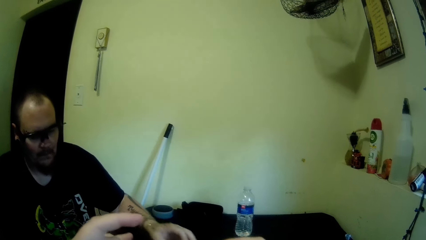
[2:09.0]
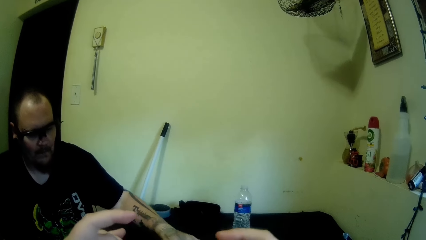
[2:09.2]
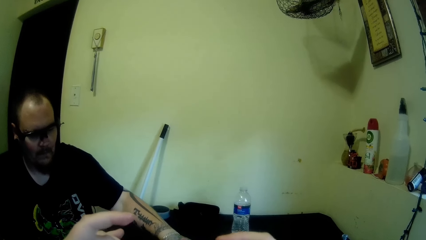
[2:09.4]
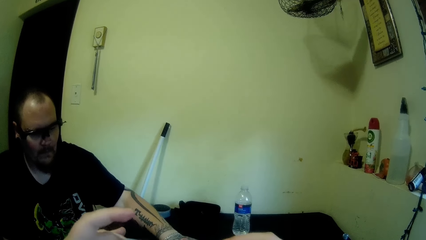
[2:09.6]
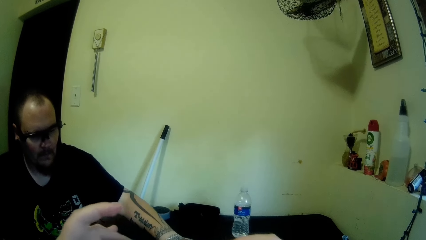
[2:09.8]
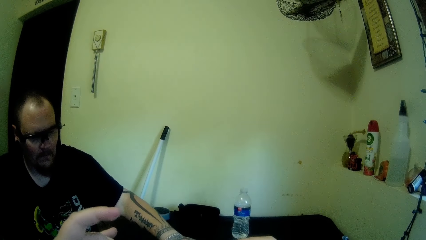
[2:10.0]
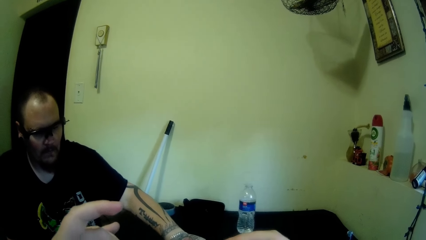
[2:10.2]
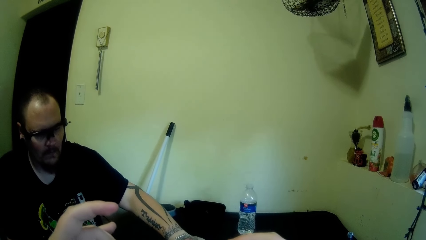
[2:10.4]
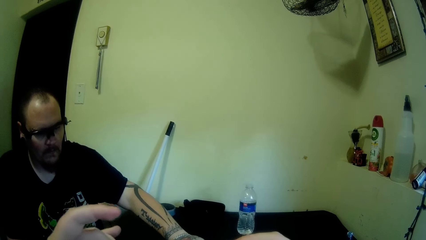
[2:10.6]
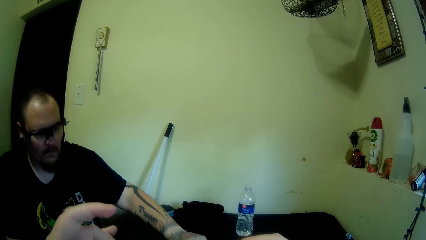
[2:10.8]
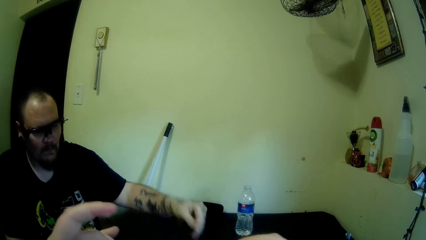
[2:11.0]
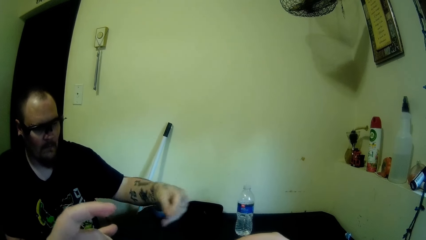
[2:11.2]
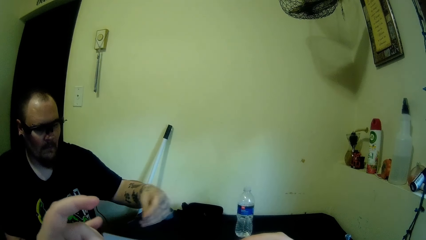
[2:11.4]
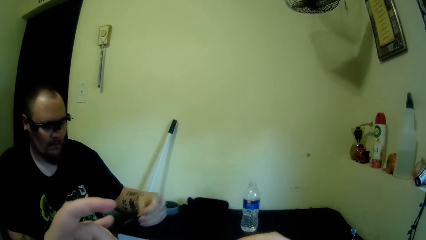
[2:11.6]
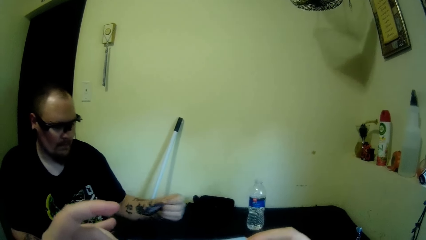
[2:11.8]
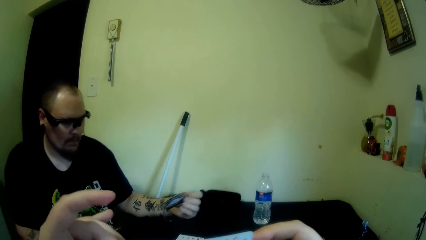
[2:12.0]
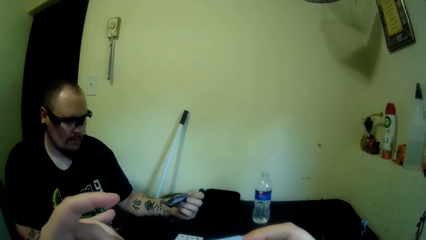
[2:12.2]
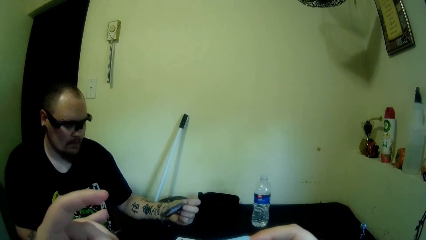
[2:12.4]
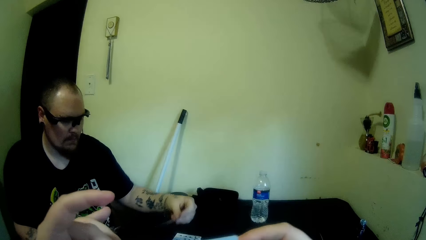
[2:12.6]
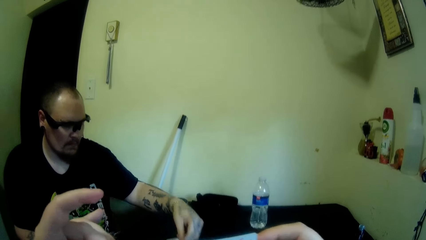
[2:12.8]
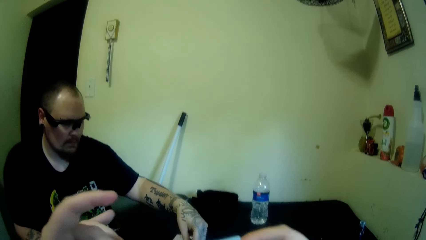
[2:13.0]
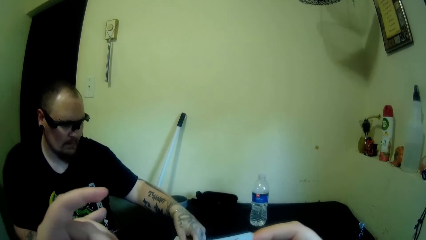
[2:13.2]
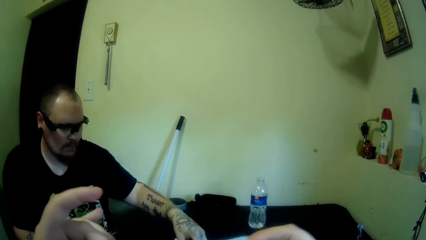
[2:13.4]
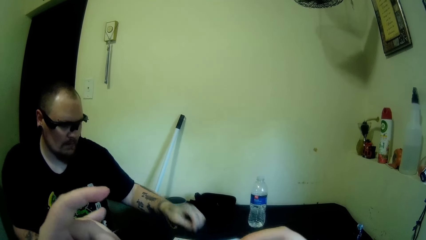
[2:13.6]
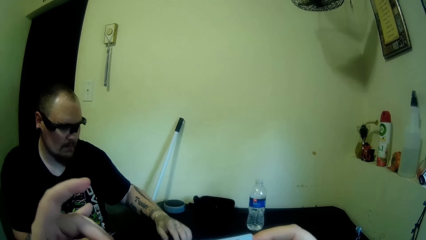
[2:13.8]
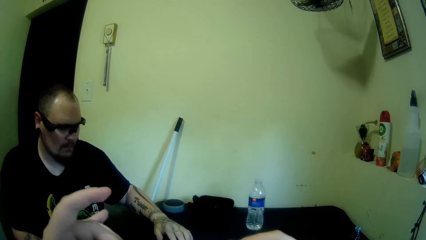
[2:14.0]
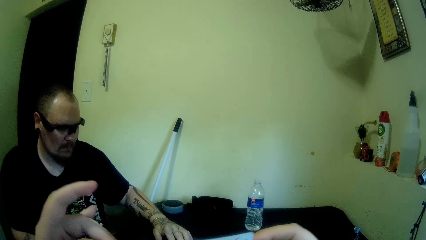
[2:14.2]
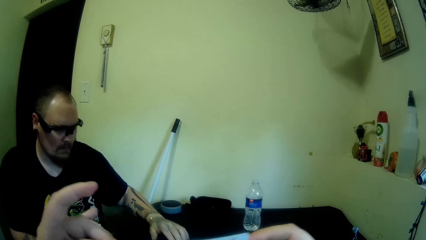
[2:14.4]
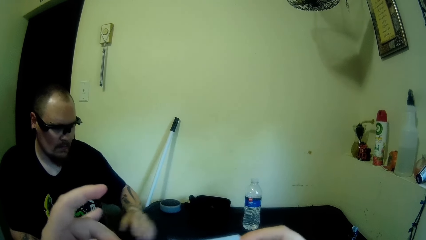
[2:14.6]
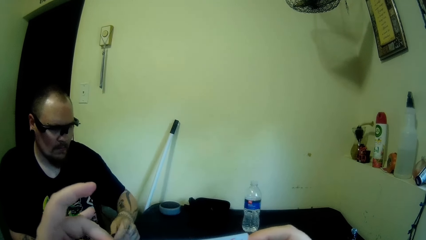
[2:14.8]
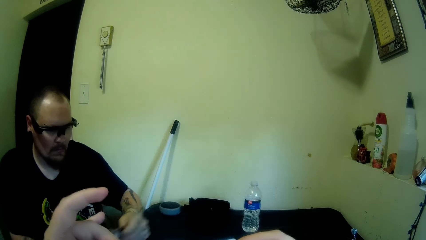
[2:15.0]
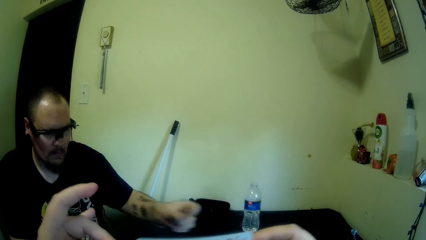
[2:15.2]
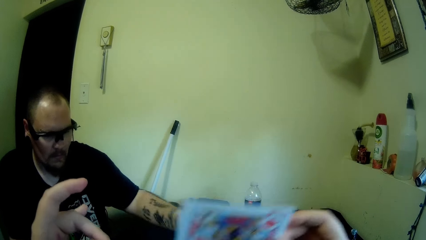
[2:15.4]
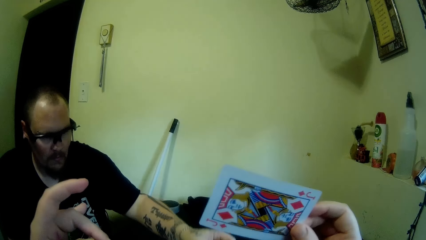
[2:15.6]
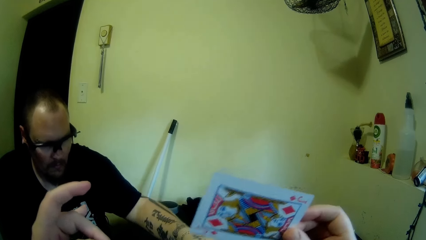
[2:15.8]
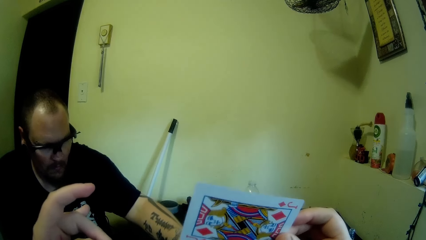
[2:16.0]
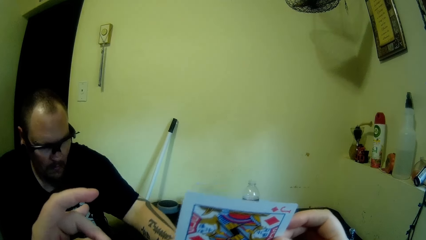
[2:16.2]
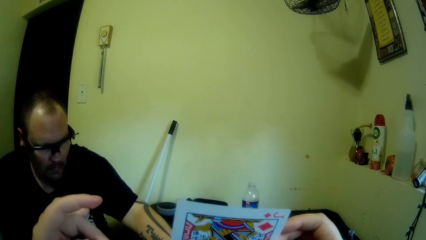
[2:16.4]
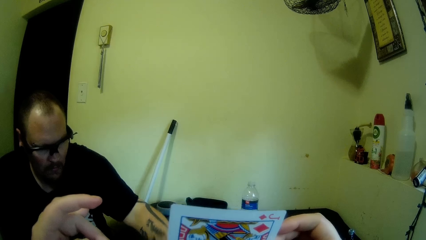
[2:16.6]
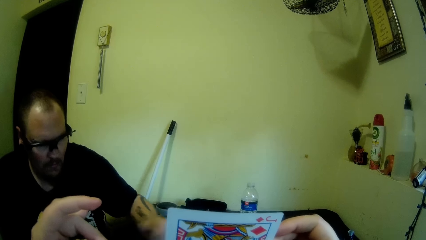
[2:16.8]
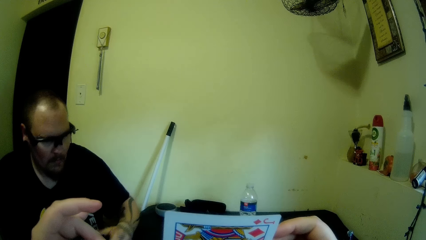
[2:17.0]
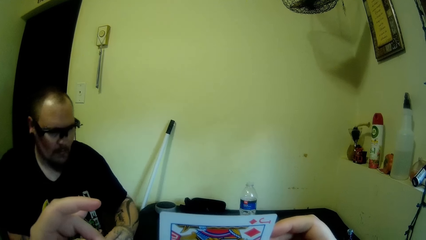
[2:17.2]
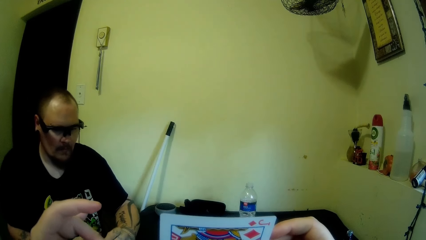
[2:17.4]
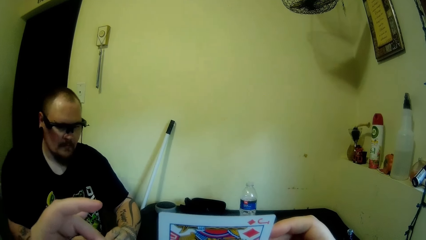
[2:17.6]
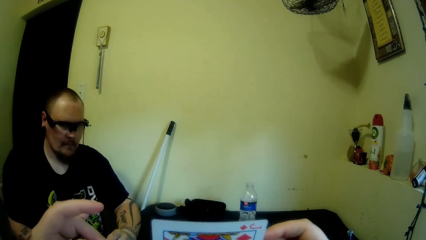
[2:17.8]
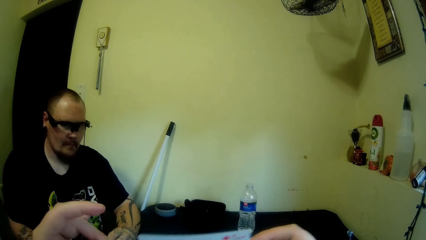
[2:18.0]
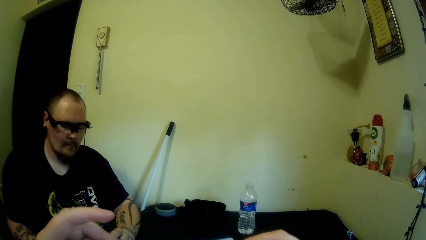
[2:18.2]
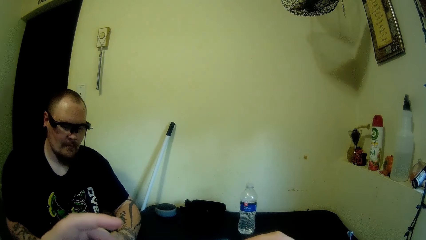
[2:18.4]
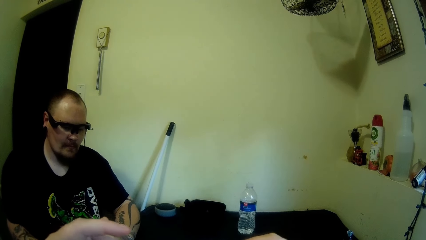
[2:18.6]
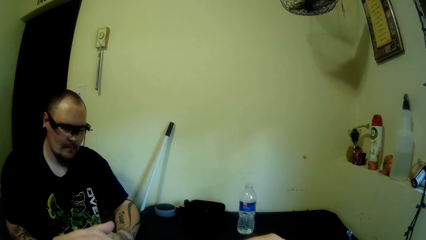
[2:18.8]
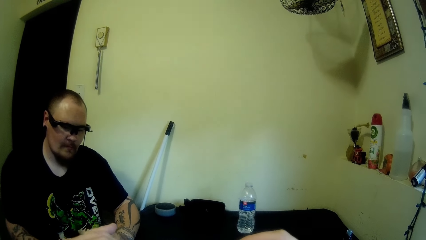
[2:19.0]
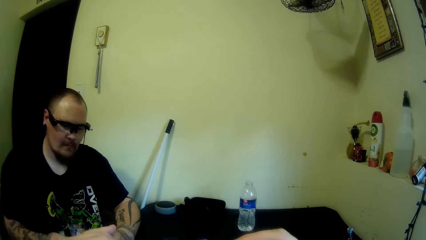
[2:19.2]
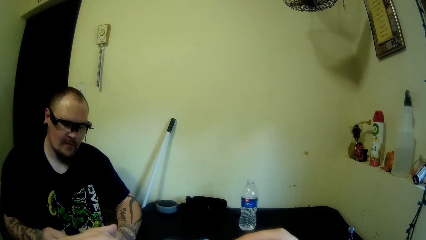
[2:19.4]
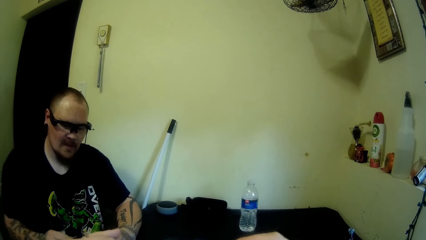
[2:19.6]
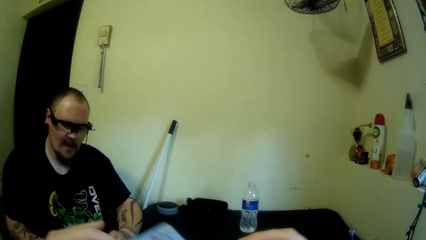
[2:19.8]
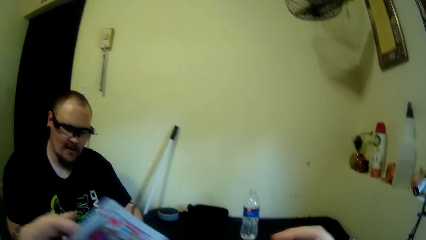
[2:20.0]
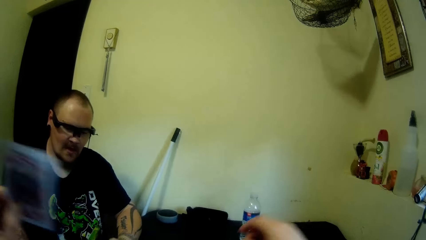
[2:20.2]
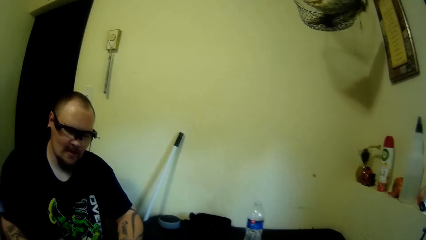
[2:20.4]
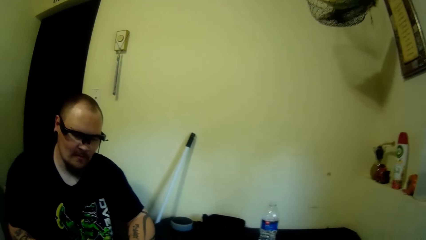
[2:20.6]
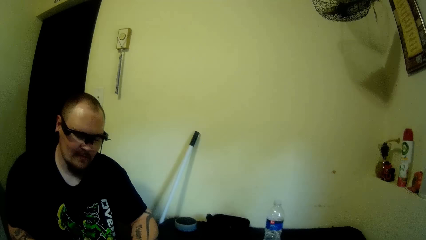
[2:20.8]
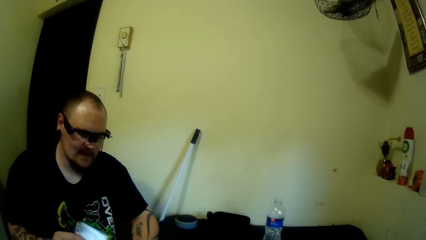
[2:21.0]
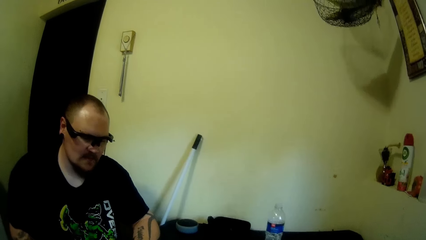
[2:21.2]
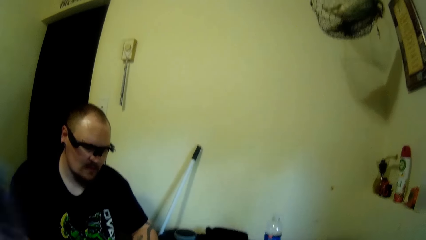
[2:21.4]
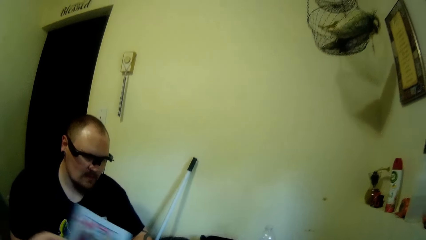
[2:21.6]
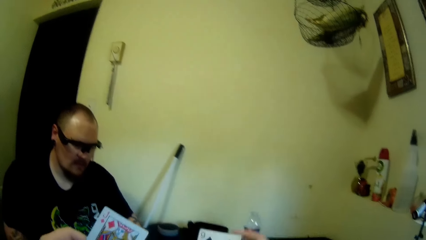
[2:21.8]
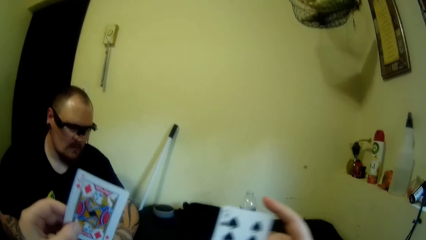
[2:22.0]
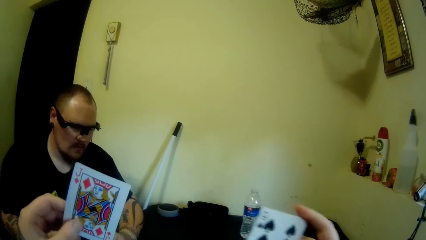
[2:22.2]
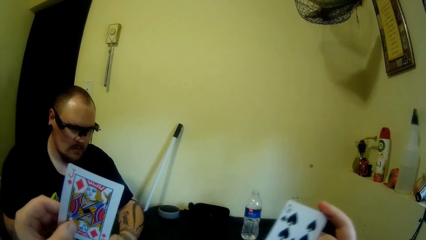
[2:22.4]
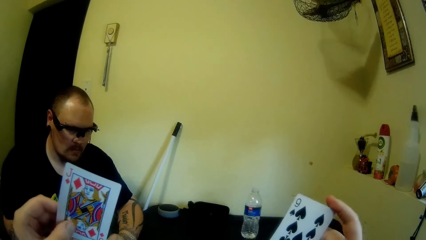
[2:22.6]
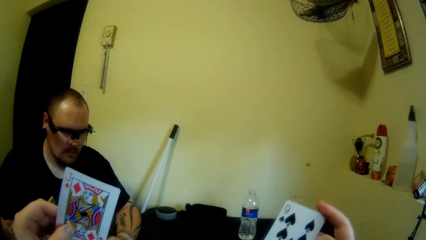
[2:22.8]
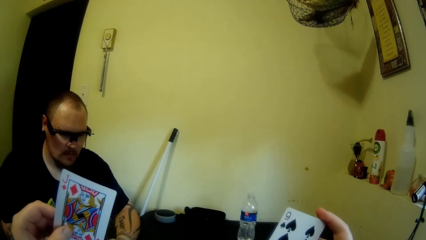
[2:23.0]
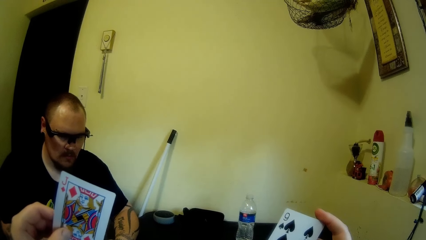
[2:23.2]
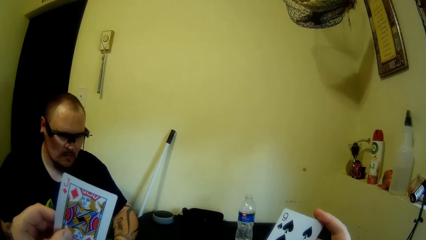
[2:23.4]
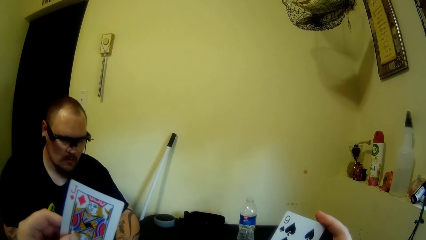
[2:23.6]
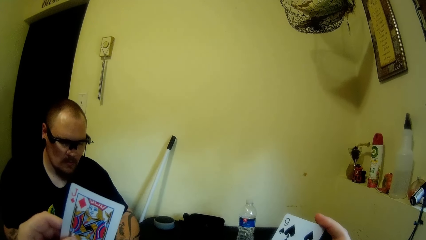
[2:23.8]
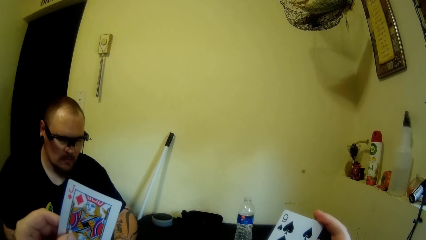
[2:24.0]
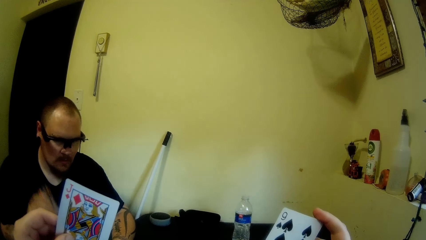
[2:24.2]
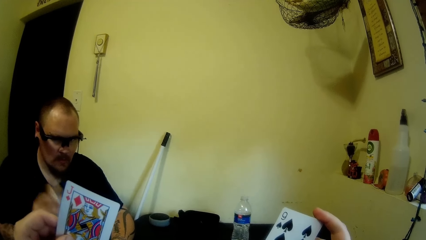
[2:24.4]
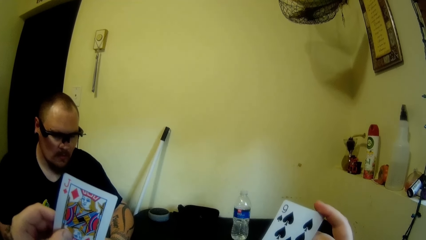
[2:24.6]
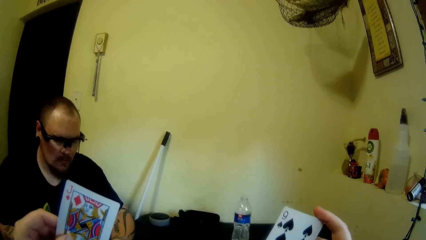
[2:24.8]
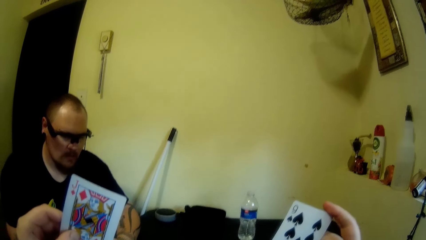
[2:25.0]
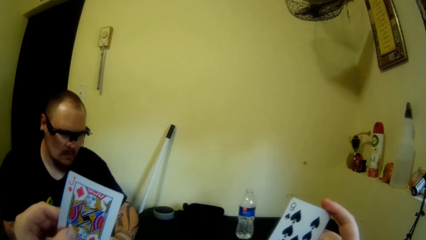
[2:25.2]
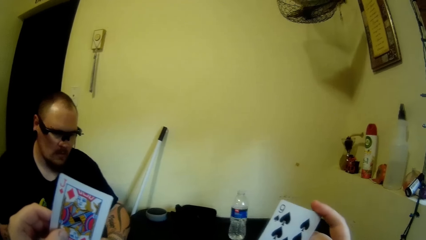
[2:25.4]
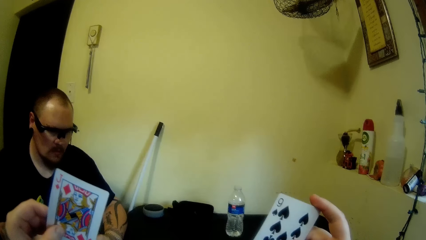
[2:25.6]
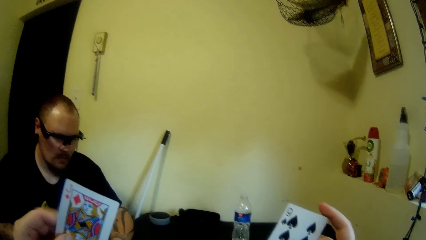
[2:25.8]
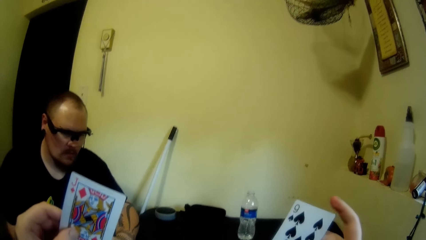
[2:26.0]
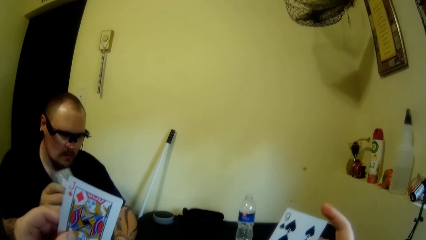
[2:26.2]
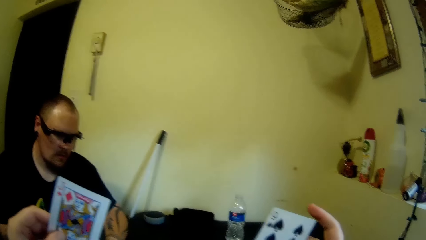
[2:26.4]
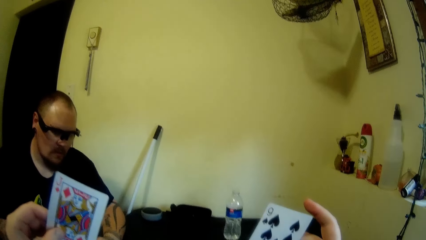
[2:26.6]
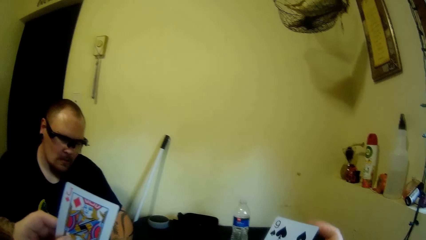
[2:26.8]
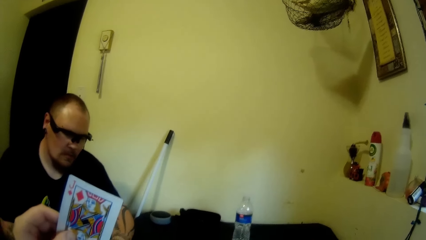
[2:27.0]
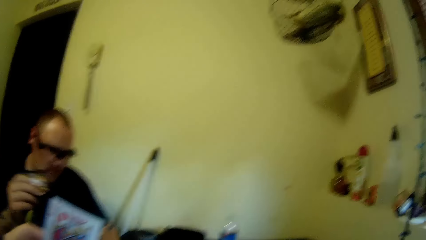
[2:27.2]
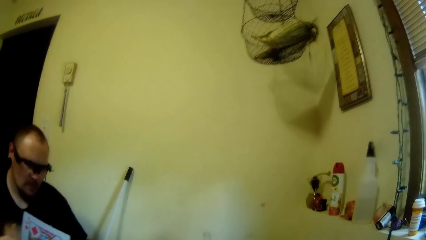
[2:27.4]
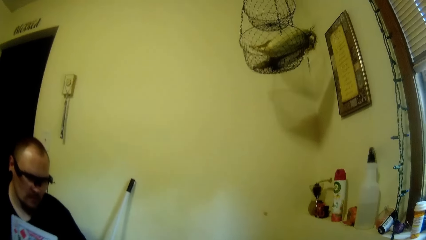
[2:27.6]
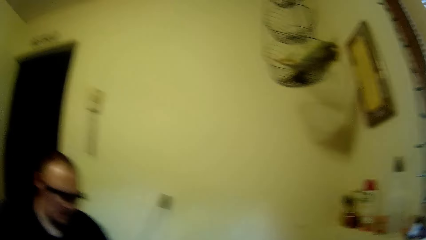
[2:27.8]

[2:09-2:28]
A man plays with playing cards. The camera wearer holds a playing card. The man holds playing cards. The camera wearer exchanges playing cards.
